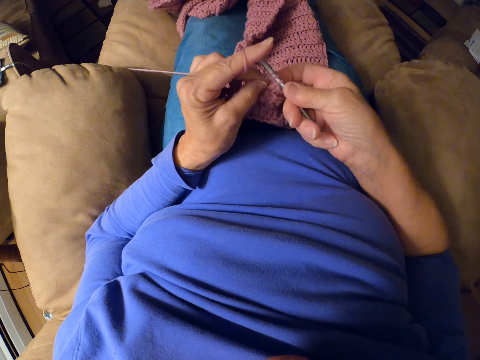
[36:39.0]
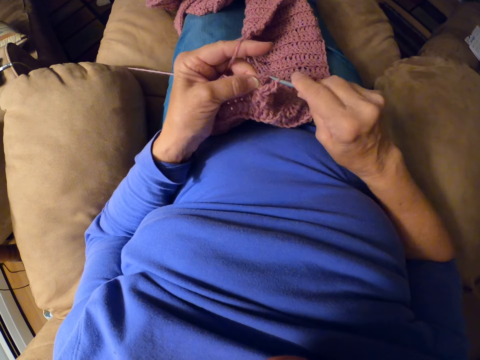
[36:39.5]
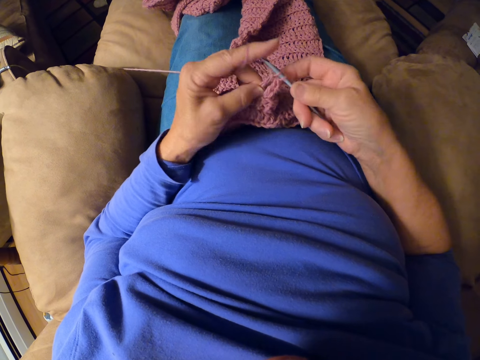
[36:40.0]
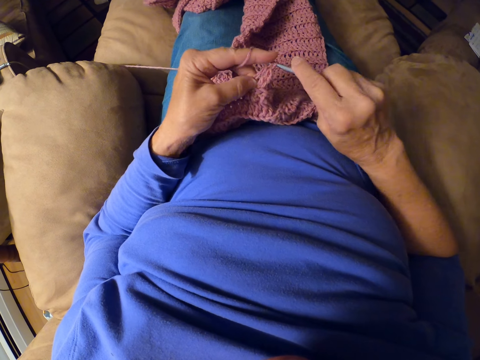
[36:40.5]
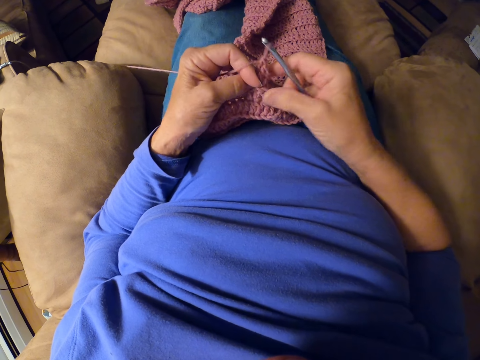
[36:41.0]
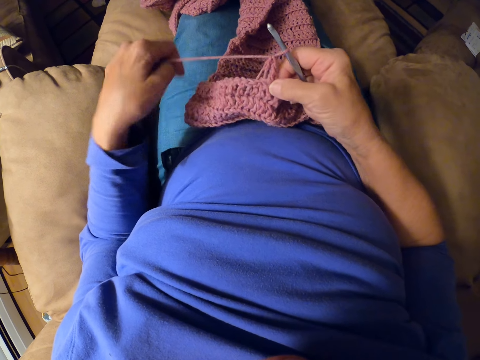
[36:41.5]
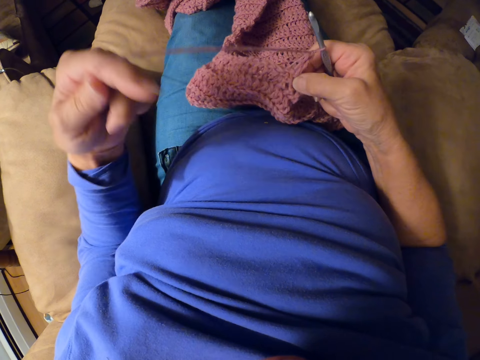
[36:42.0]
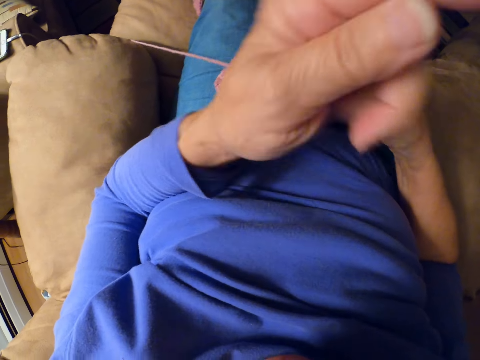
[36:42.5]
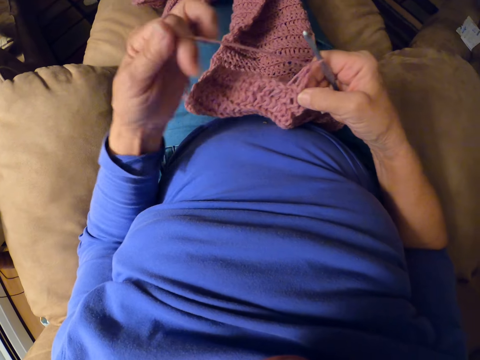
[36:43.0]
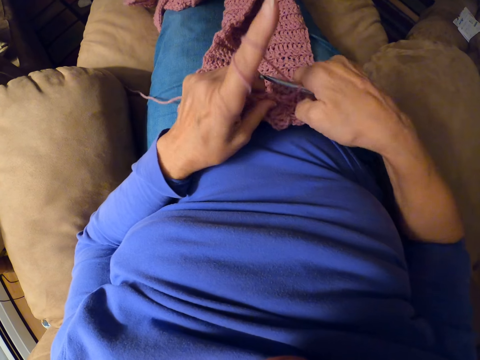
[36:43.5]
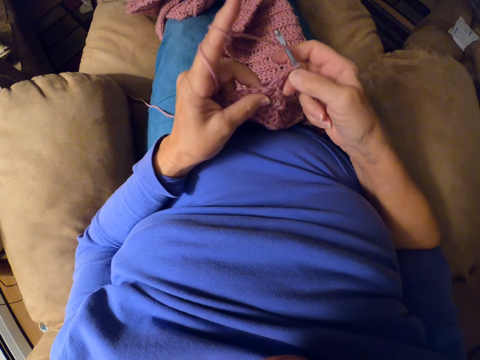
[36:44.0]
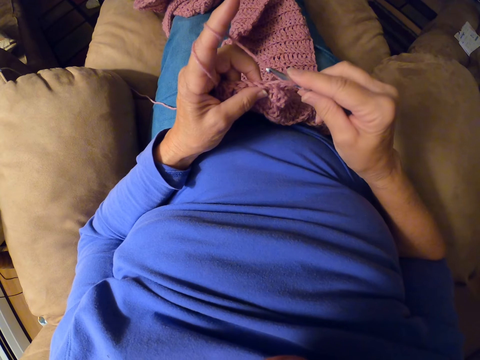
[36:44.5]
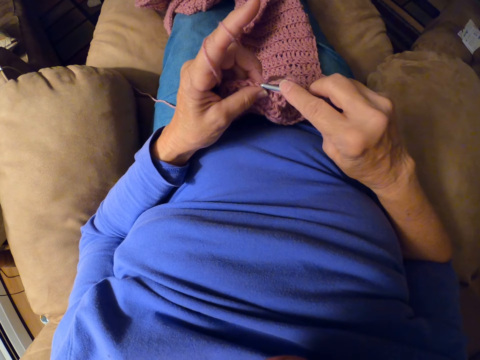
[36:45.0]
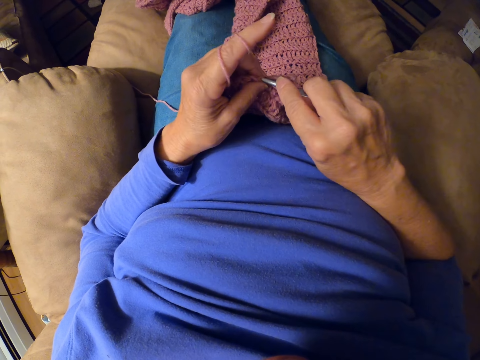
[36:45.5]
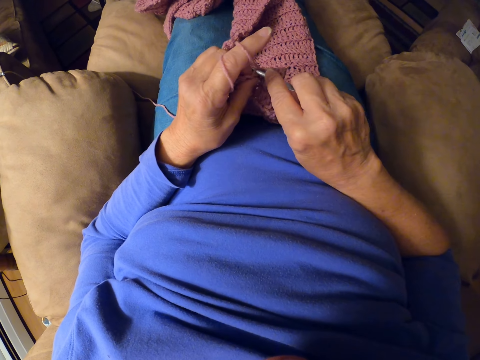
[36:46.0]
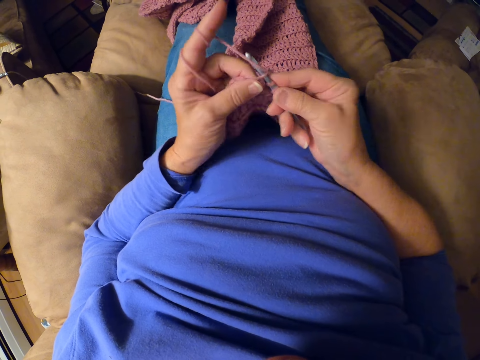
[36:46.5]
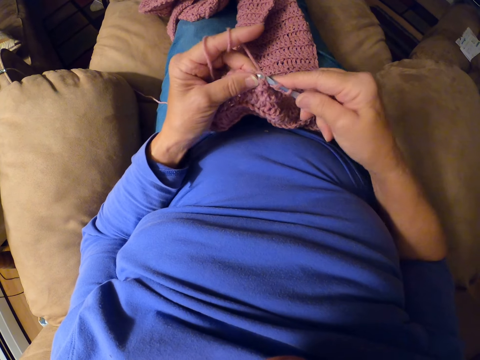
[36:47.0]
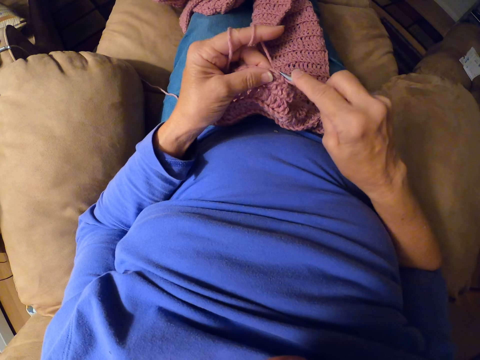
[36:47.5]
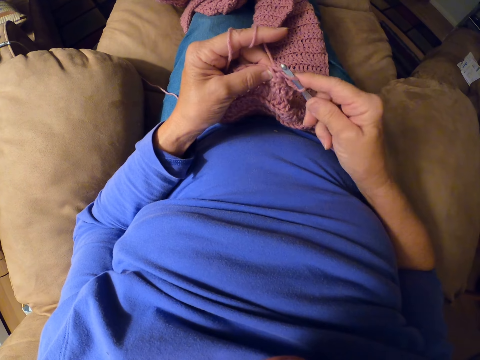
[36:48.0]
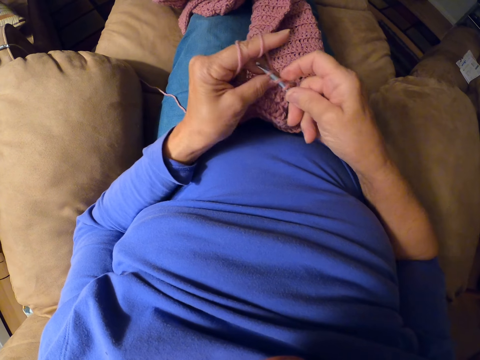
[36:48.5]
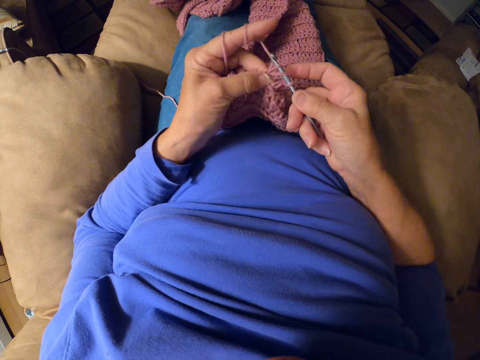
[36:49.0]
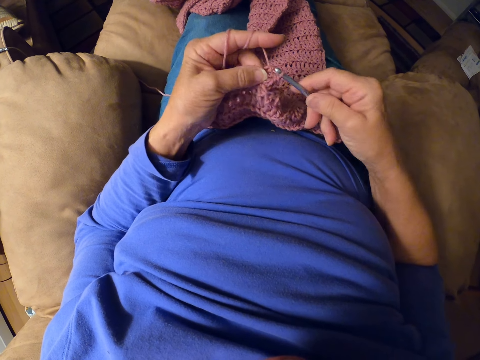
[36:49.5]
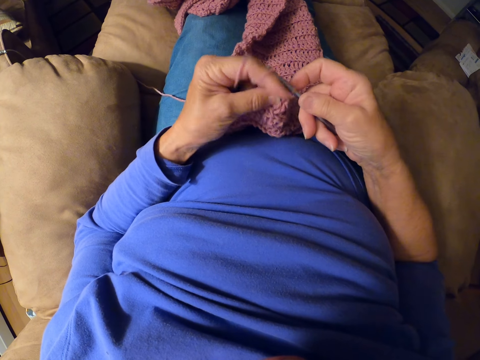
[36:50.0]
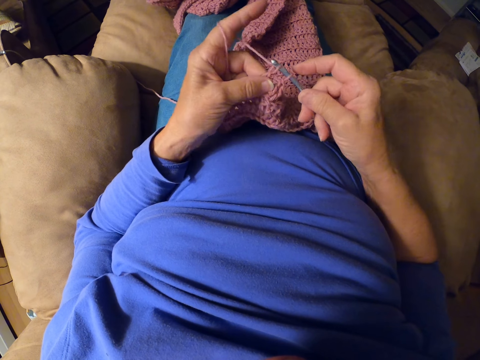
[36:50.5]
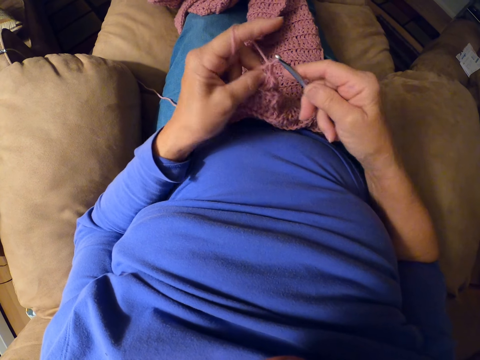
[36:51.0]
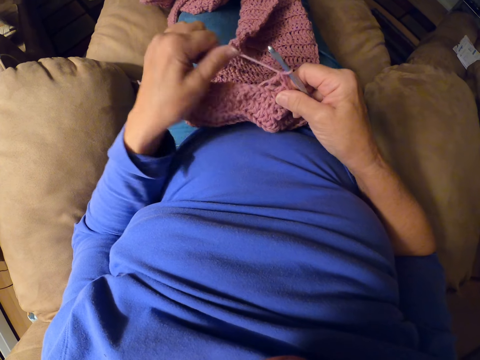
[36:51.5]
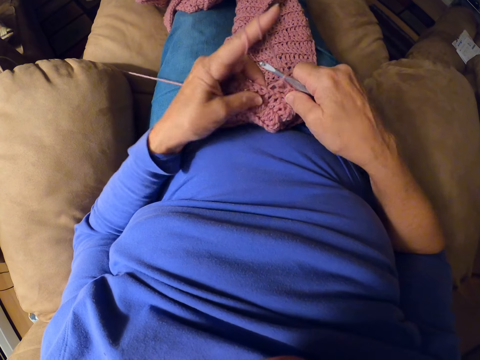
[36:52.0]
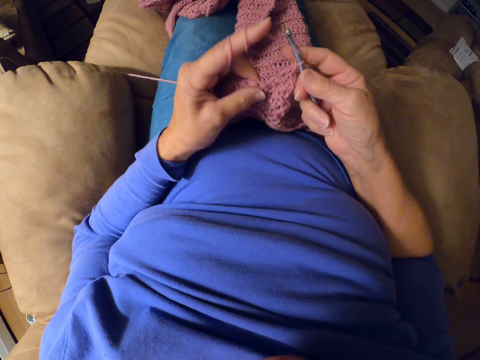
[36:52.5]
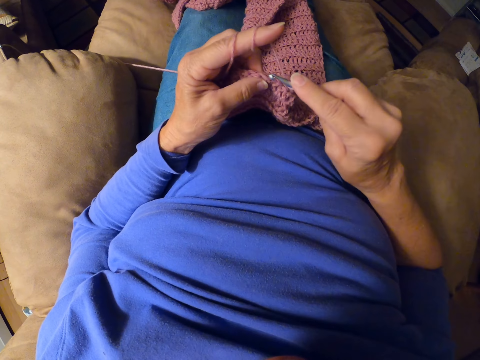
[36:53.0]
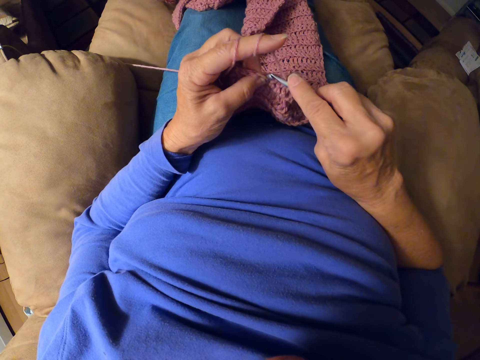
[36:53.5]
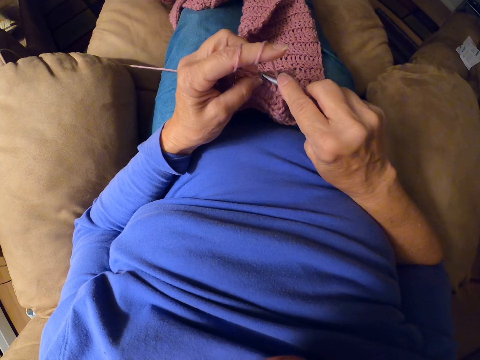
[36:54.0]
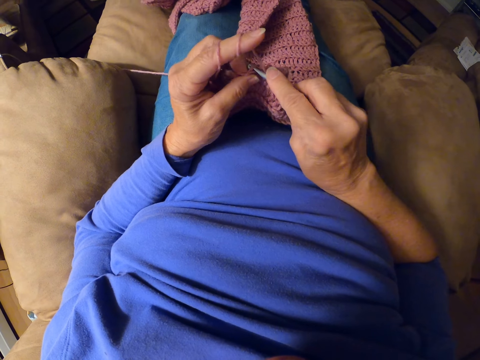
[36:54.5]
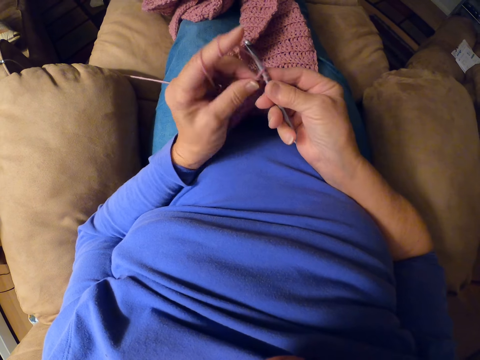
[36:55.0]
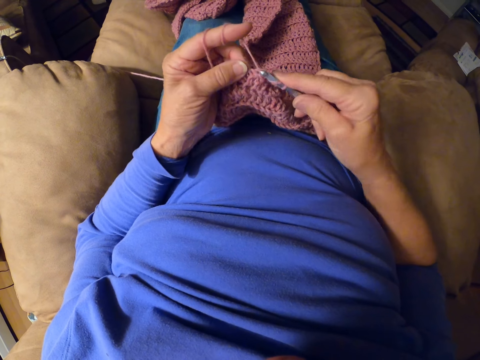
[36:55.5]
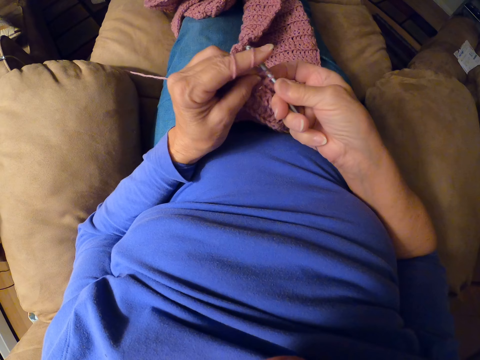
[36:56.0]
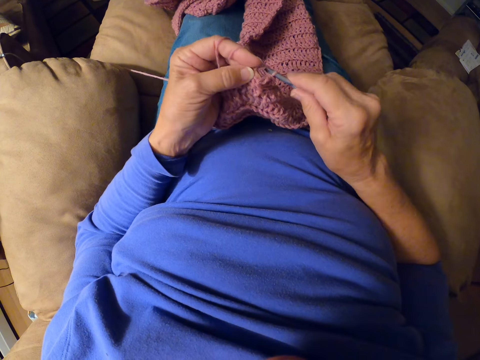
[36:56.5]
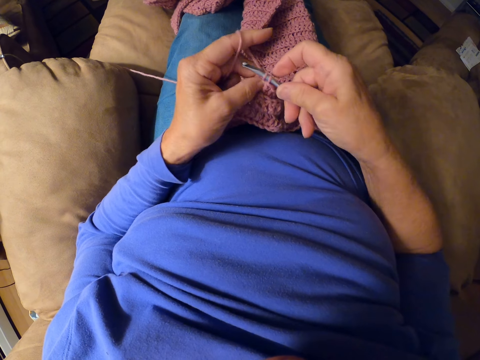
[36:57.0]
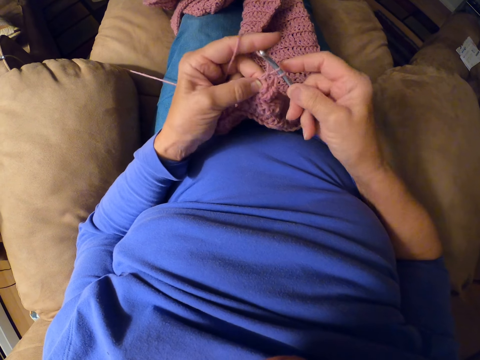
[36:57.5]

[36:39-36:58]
The camera wearer adjusts the yarn strand with her left hand. She crochets with the yarn. She adjusts the yarn strand with her left index finger. She crochets with the yarn.

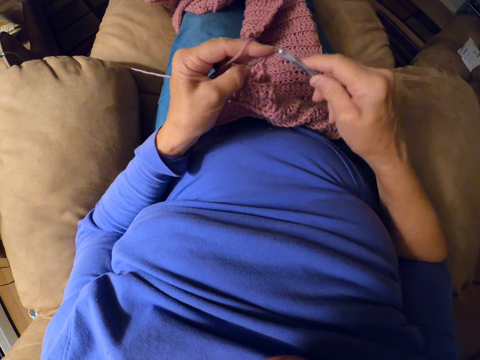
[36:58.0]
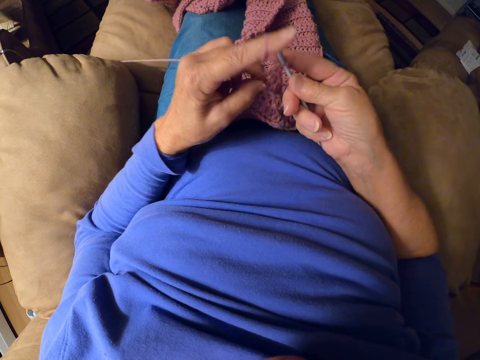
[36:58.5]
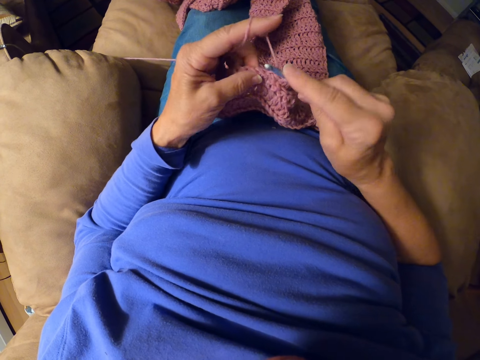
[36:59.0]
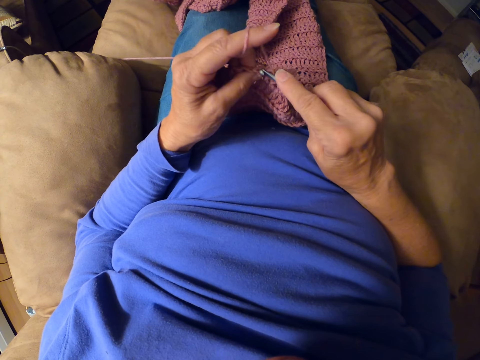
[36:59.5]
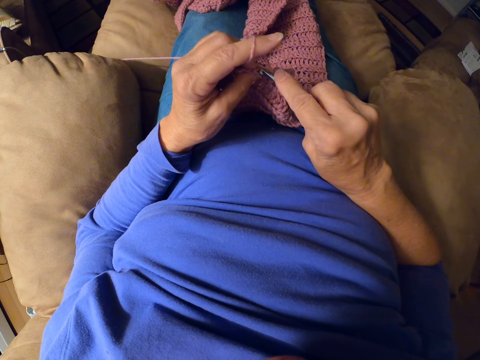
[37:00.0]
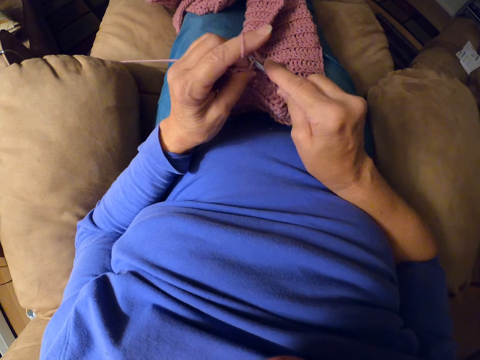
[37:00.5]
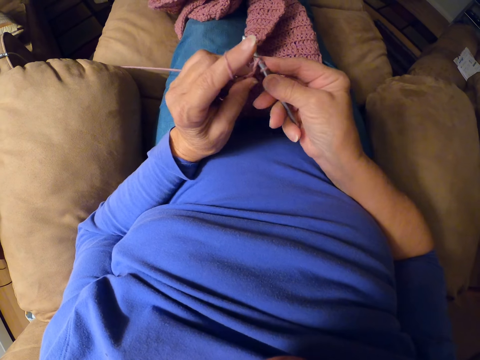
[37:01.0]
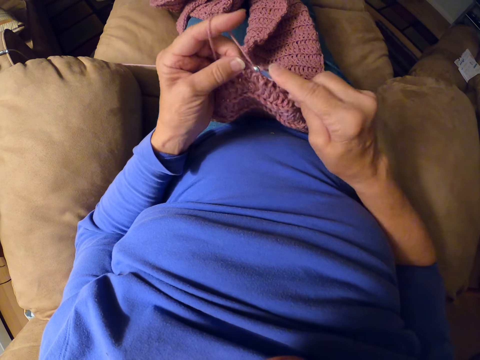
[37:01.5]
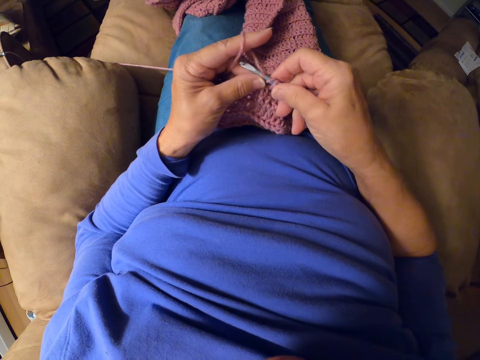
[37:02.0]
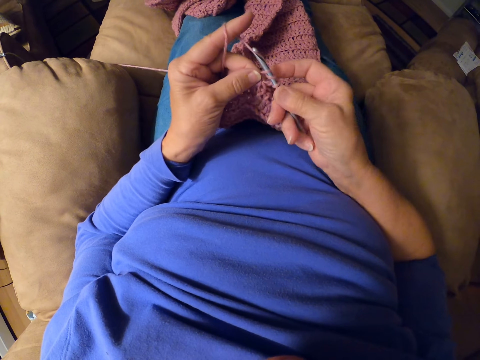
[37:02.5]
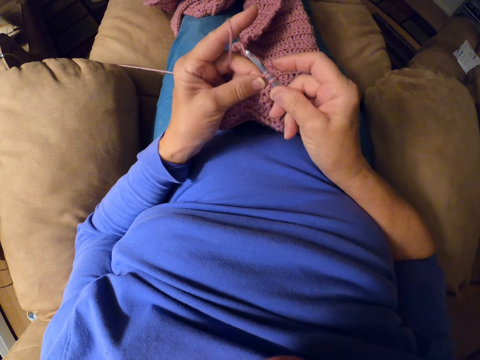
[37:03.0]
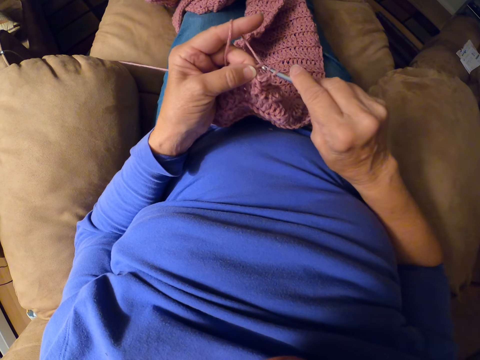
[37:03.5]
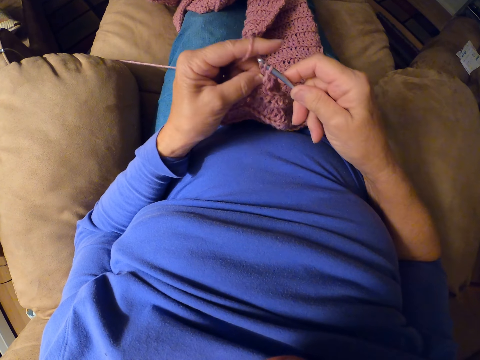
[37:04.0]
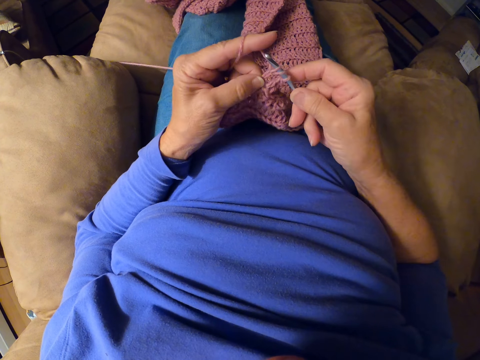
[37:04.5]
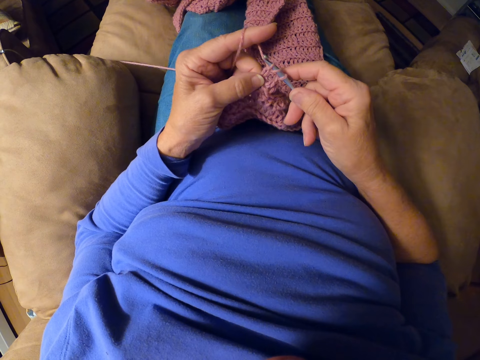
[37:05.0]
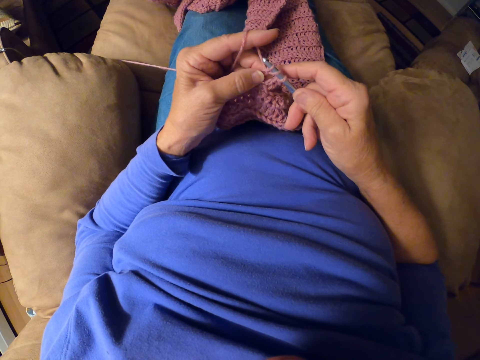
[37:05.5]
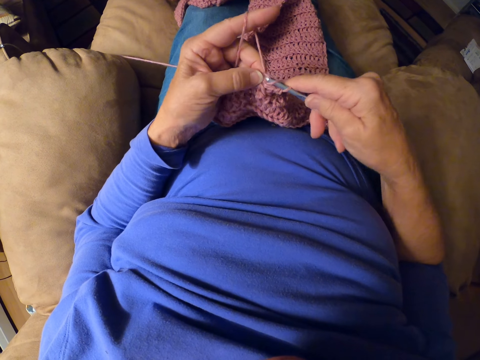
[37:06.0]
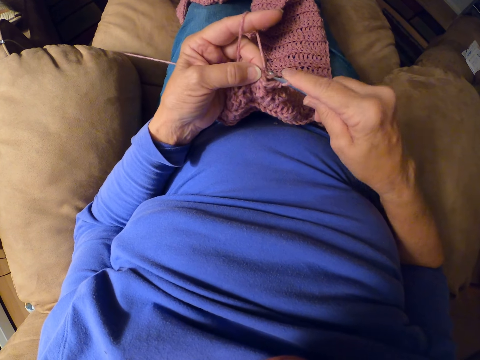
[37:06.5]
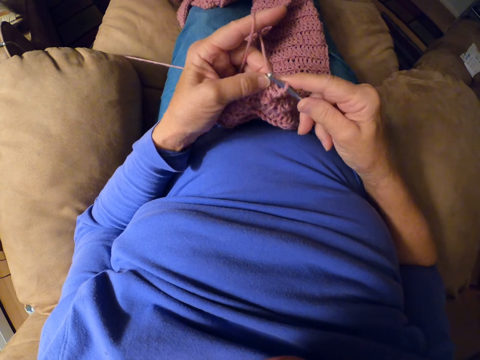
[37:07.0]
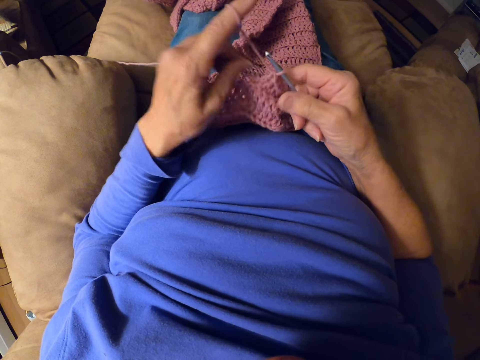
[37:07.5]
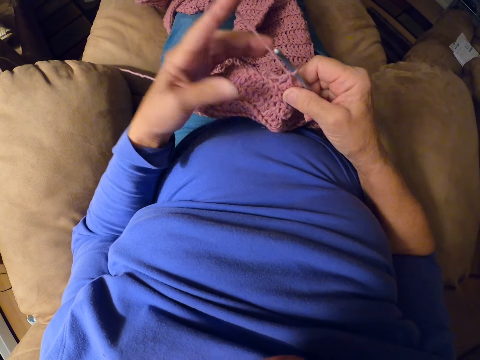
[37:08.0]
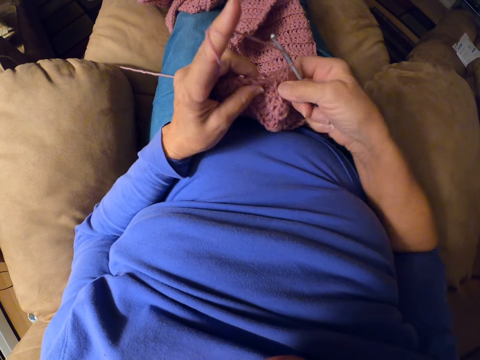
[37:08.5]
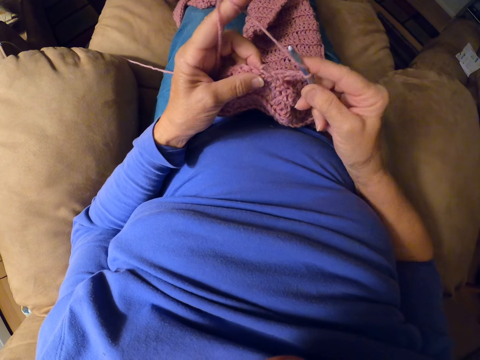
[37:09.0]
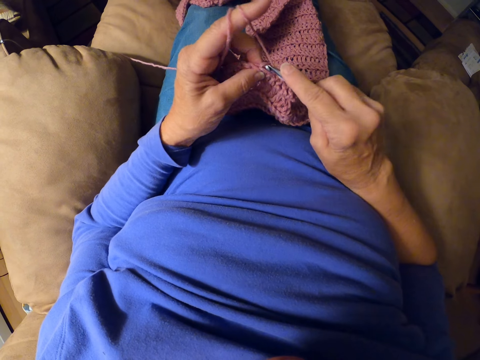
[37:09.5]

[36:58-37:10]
The camera wearer adjusts the yarn strand with her left index finger.
